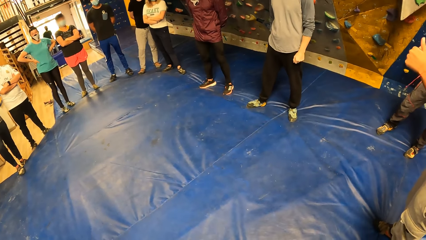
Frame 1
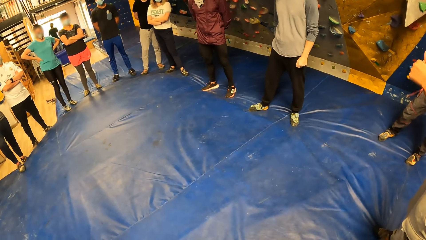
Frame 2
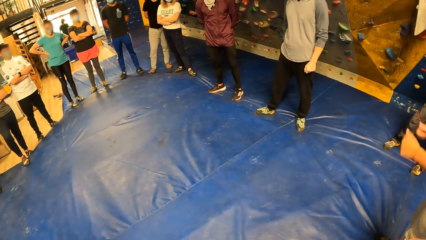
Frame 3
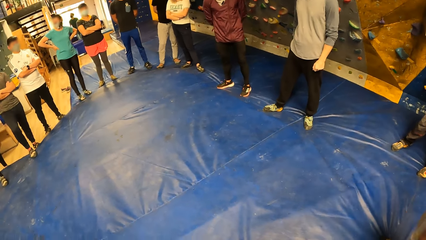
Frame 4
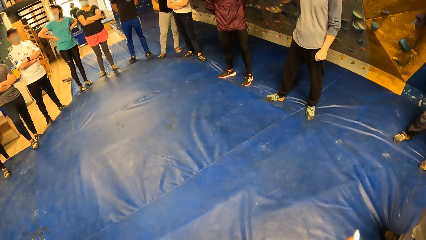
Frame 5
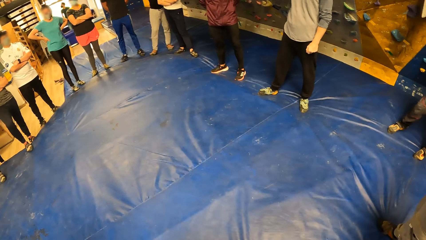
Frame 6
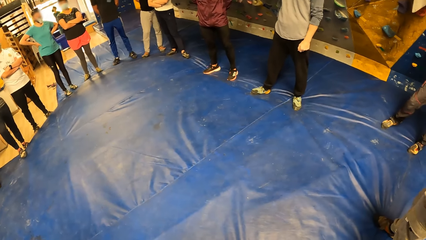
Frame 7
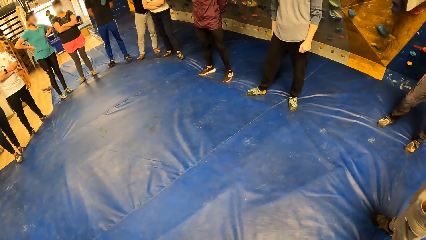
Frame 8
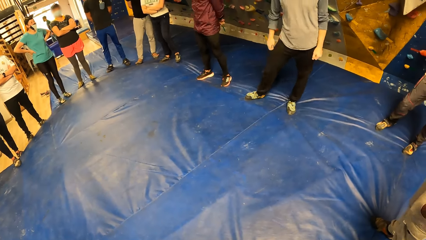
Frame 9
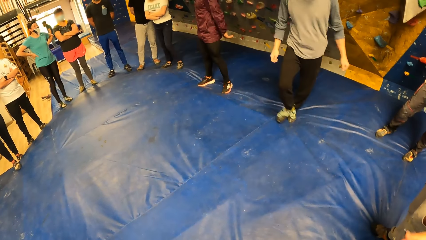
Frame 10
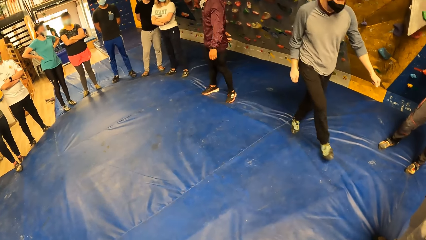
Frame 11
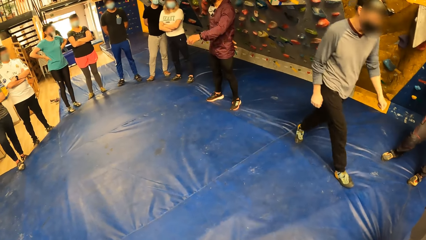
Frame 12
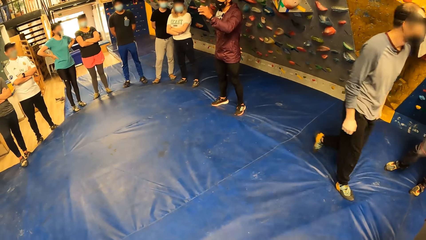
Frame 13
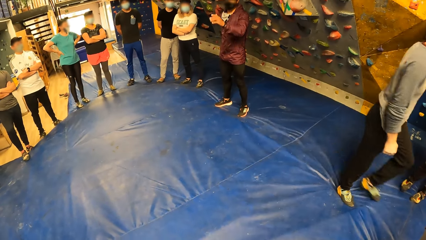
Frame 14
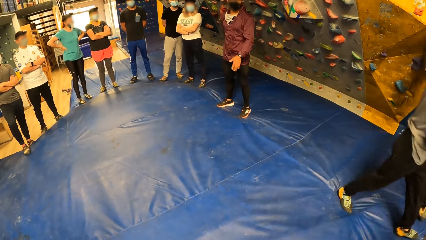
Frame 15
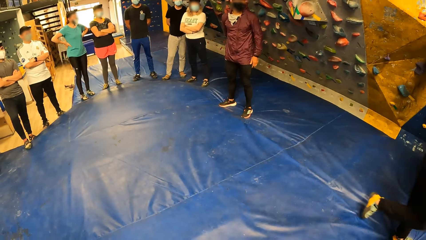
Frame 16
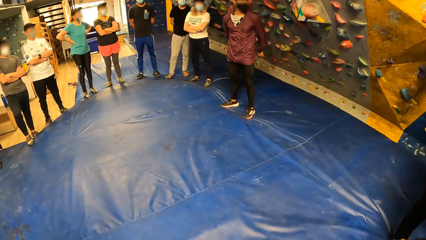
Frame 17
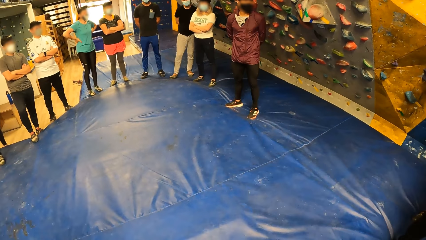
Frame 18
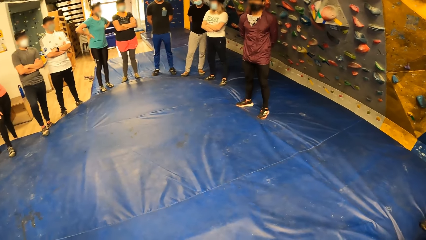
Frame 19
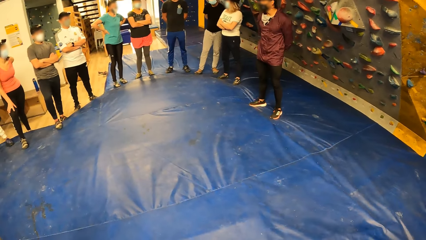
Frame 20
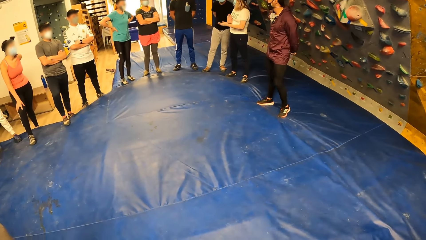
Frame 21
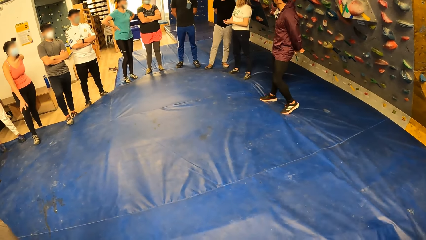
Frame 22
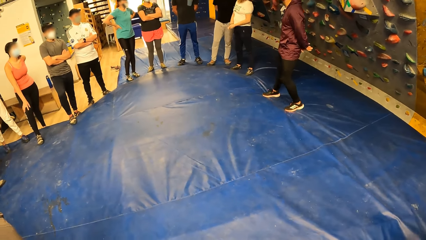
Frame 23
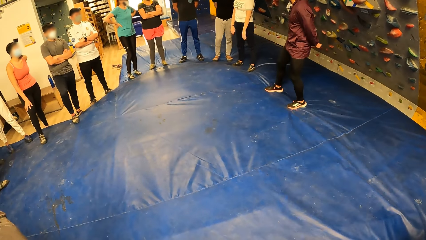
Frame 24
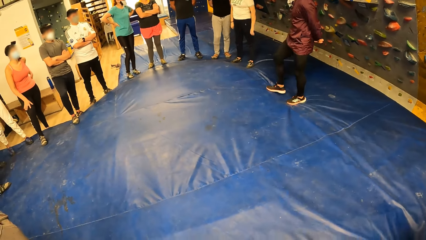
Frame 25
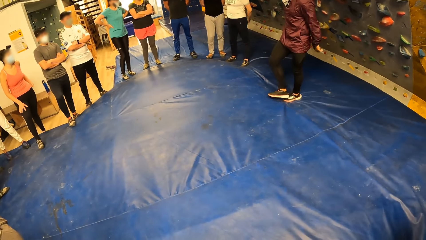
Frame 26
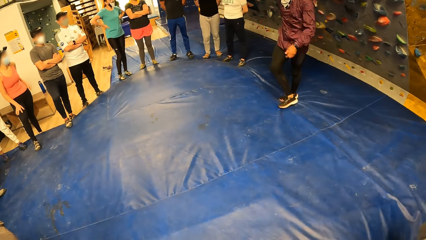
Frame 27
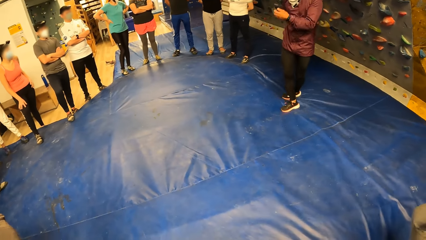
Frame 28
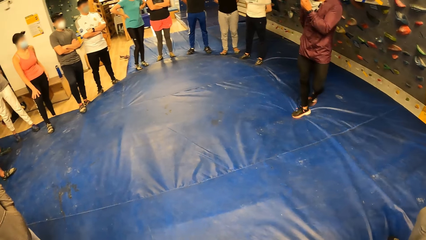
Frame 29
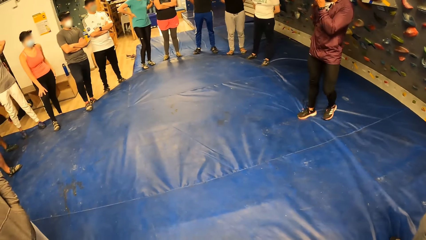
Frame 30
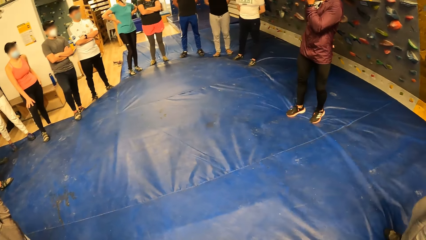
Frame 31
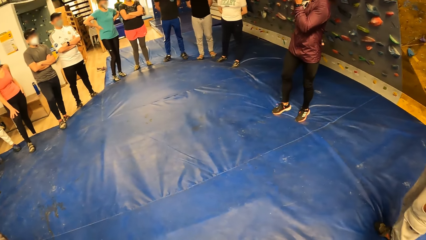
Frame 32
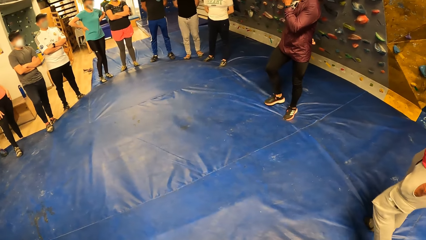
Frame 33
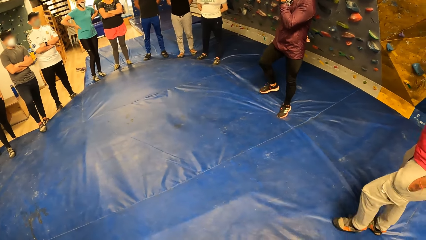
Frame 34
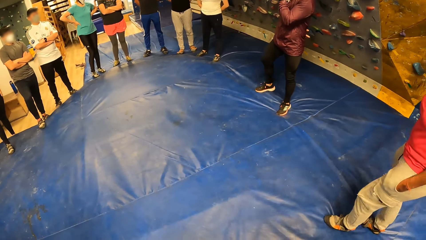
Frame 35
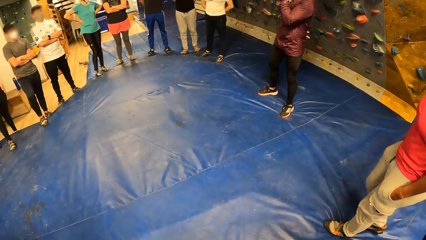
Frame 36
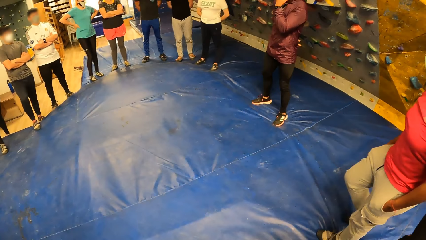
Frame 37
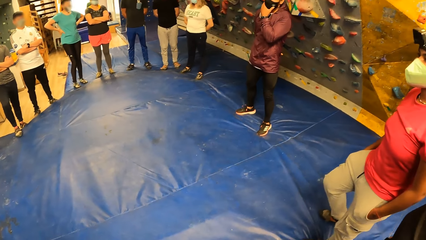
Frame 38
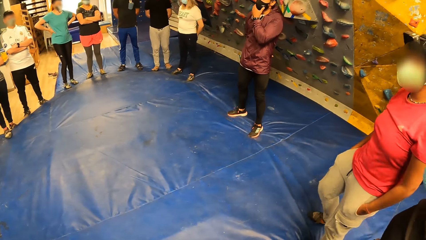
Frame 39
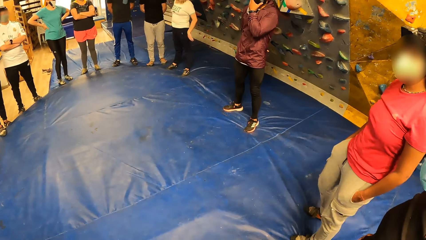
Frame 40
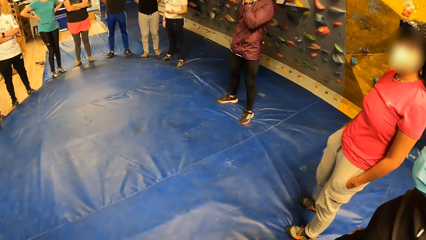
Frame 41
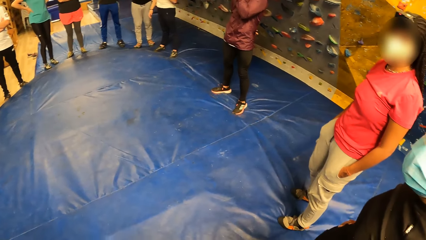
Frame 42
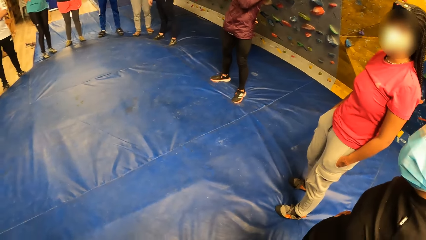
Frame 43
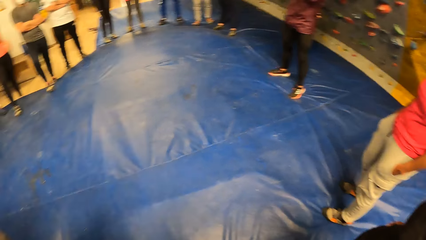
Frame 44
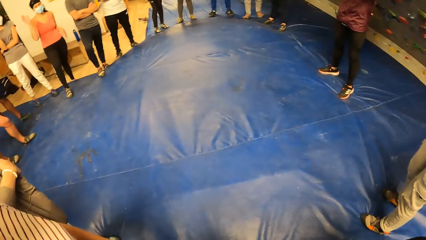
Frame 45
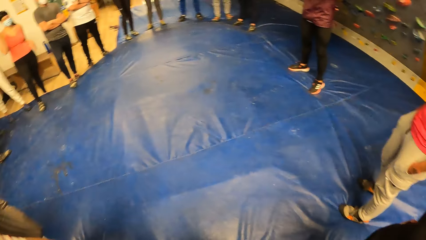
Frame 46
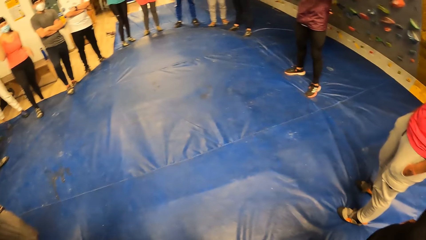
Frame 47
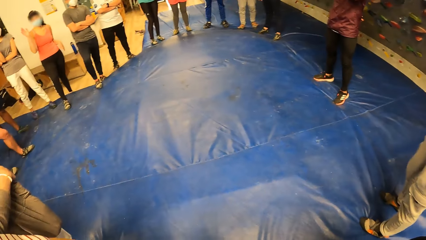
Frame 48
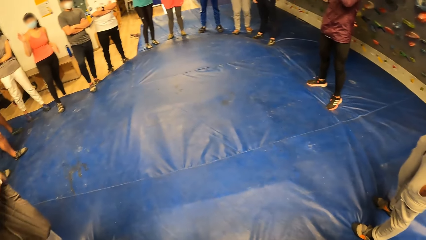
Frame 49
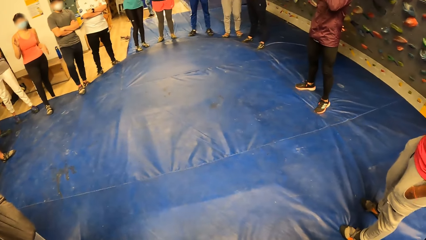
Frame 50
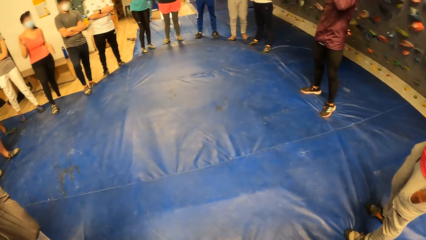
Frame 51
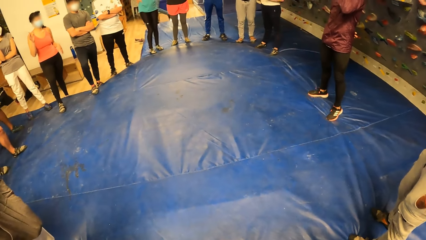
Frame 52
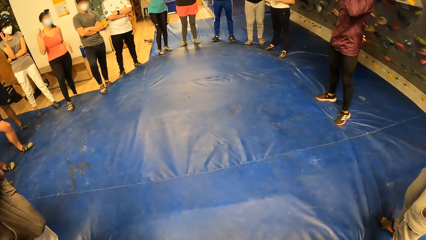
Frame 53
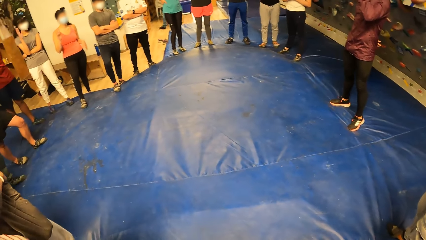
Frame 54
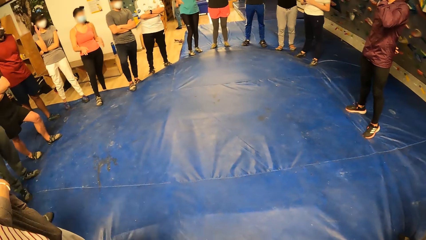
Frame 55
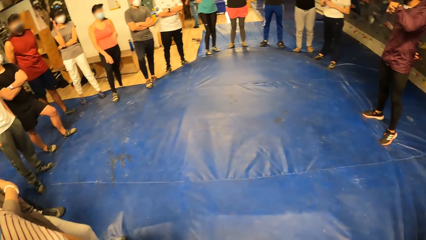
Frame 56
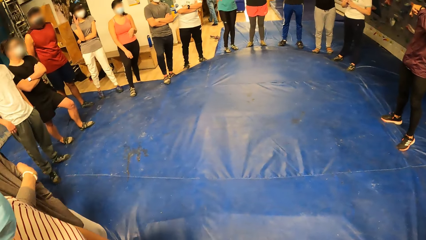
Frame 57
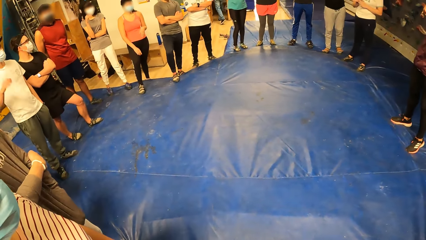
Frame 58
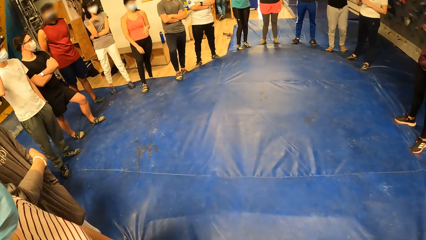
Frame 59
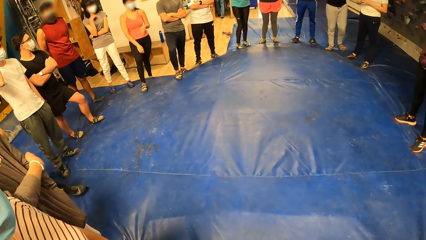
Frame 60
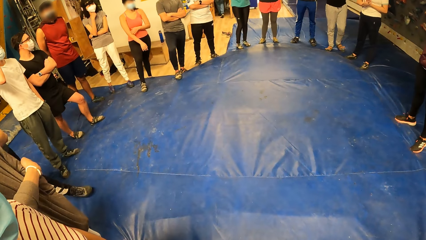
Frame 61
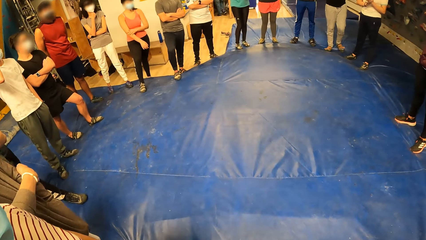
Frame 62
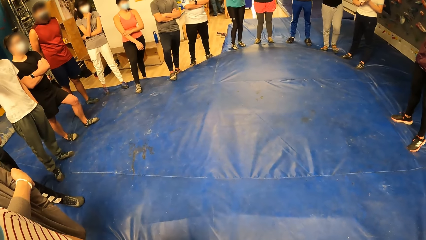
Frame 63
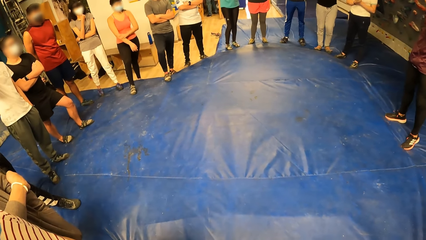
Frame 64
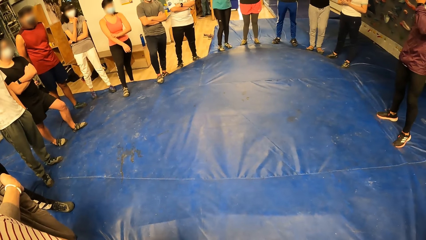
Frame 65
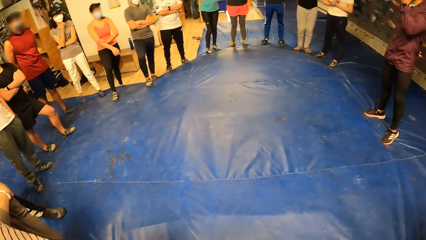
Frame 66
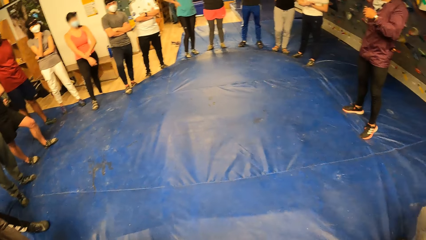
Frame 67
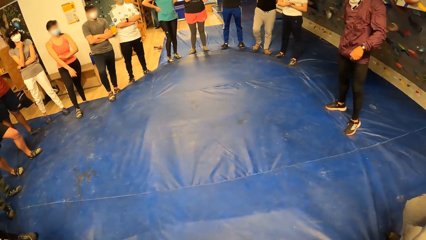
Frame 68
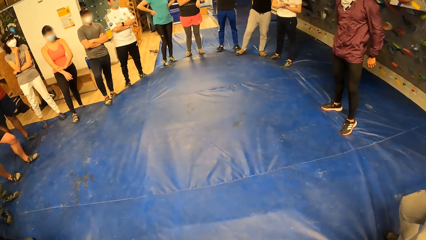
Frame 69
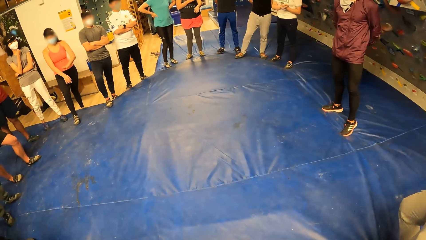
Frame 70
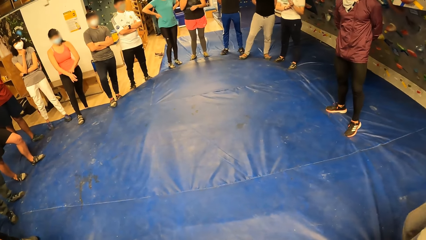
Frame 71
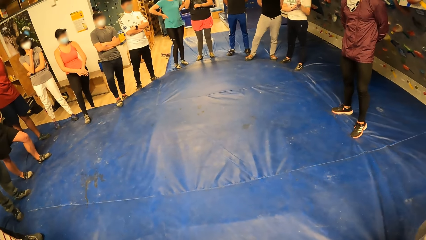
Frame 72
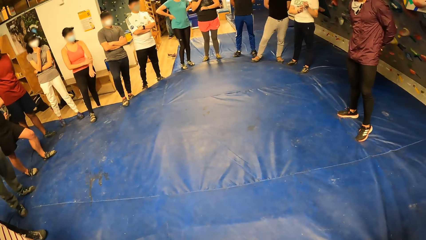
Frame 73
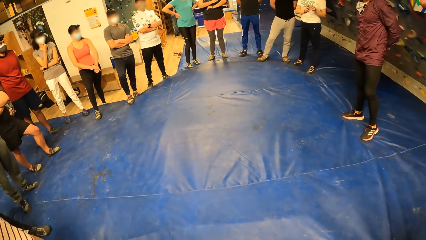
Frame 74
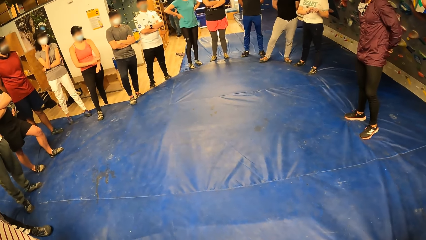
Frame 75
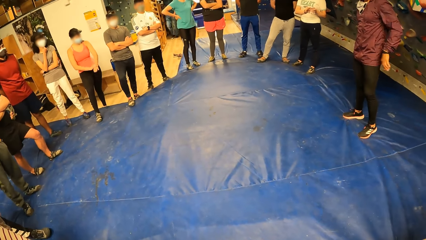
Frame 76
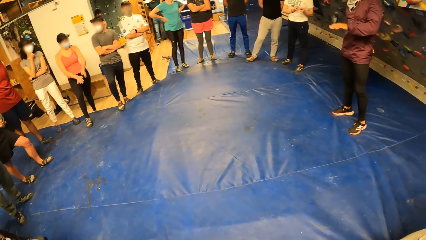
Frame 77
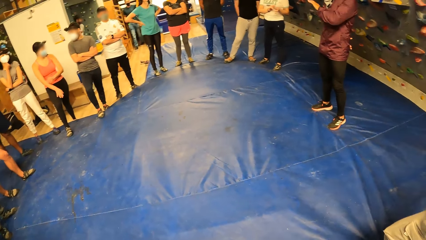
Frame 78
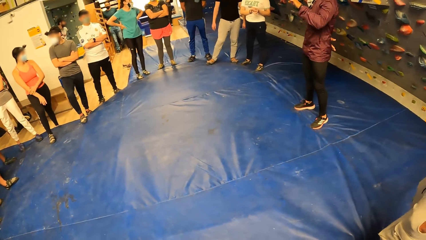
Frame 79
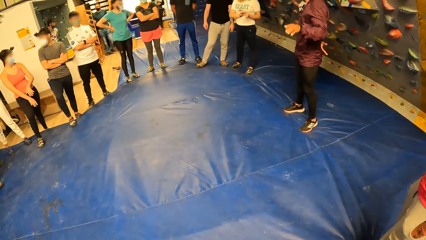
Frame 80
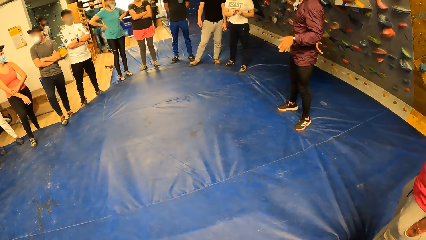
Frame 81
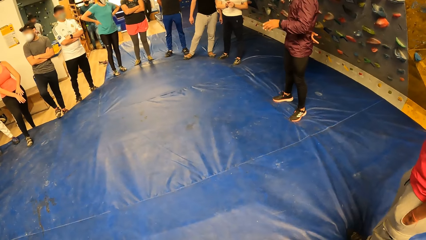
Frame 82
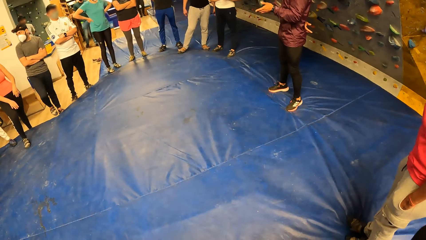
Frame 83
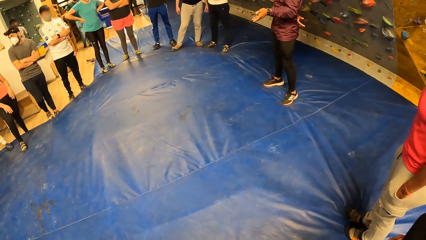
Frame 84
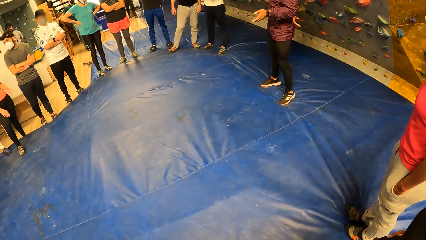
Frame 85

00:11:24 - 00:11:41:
A man walks in the room. Another man touches the face with the left hand. The camera wearer stares at the floor. Another man touches the head with the right hand. A lady rubs the hand.
